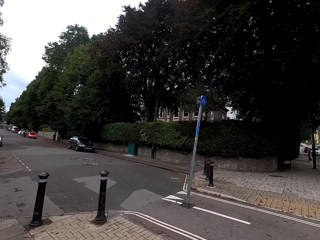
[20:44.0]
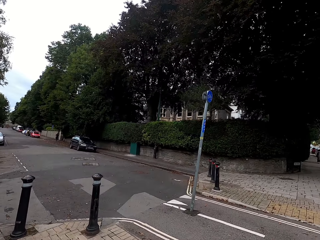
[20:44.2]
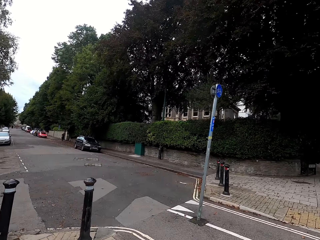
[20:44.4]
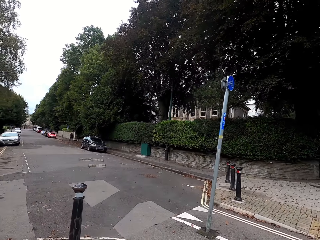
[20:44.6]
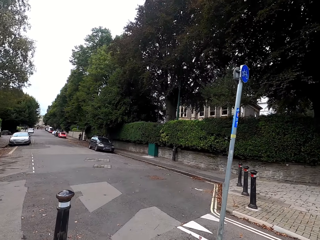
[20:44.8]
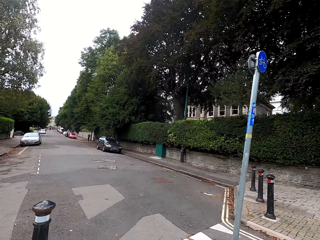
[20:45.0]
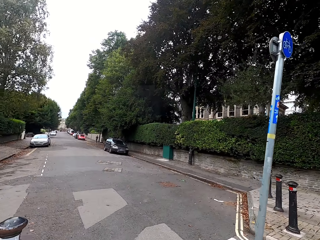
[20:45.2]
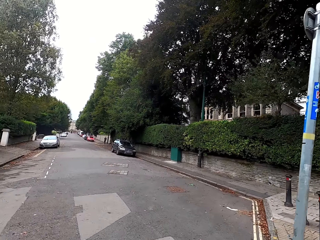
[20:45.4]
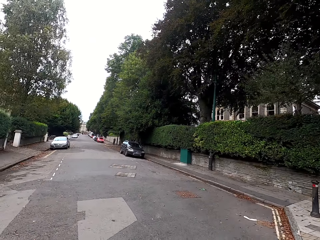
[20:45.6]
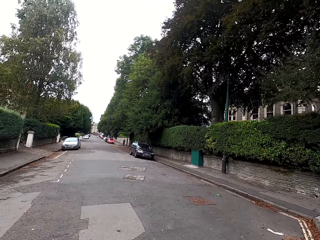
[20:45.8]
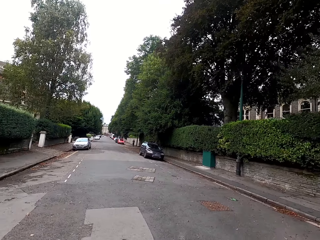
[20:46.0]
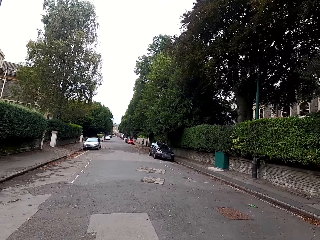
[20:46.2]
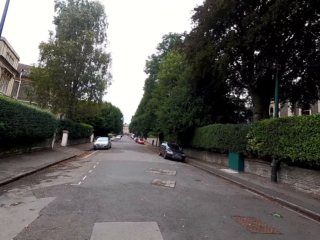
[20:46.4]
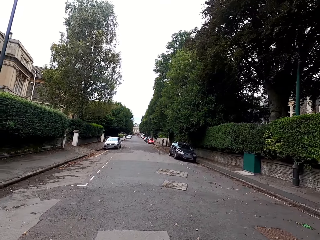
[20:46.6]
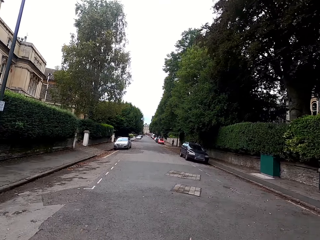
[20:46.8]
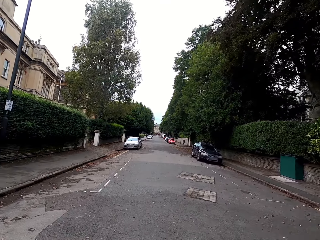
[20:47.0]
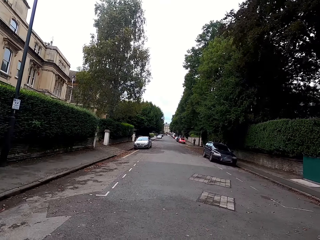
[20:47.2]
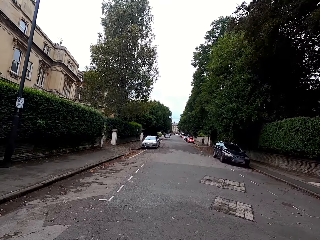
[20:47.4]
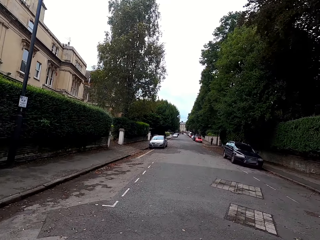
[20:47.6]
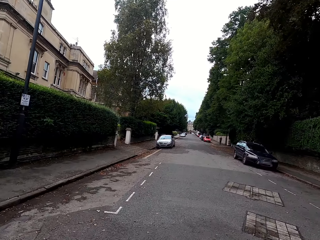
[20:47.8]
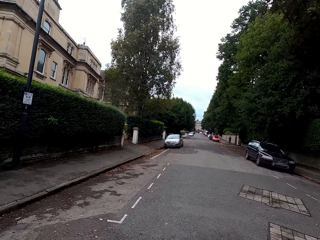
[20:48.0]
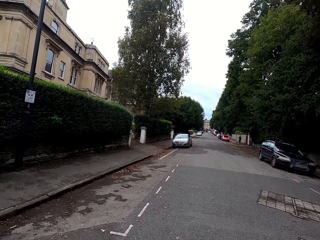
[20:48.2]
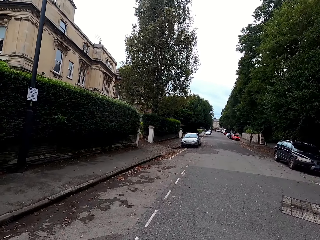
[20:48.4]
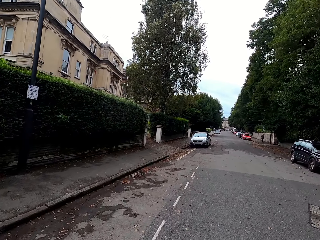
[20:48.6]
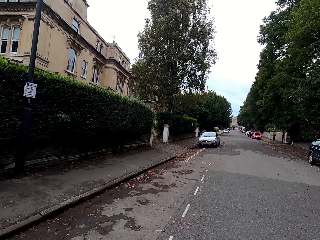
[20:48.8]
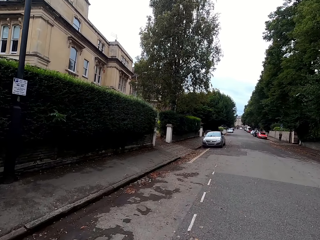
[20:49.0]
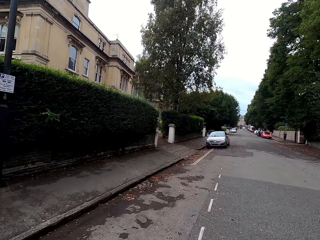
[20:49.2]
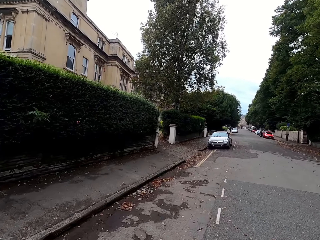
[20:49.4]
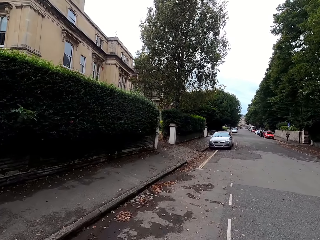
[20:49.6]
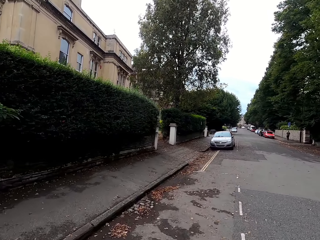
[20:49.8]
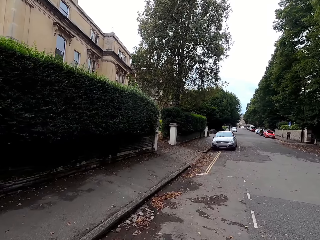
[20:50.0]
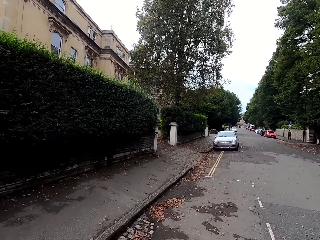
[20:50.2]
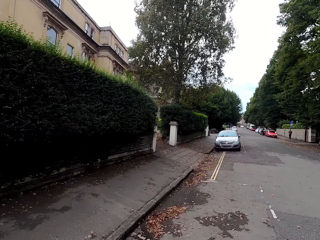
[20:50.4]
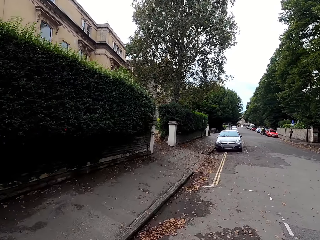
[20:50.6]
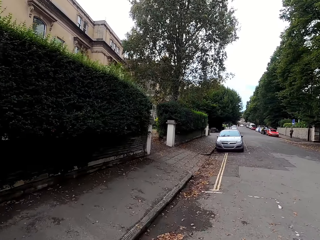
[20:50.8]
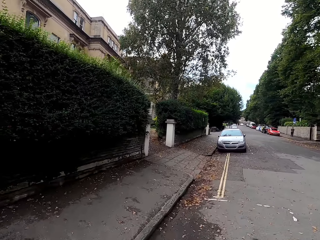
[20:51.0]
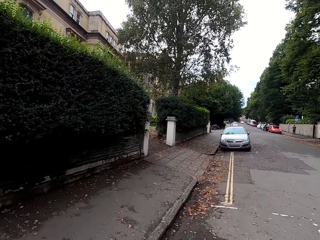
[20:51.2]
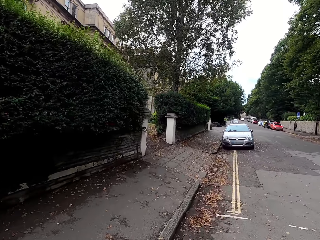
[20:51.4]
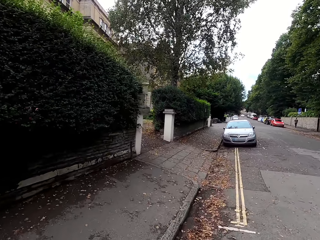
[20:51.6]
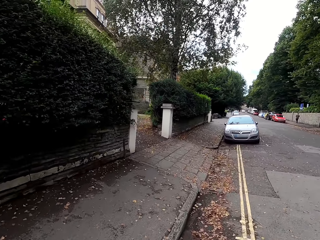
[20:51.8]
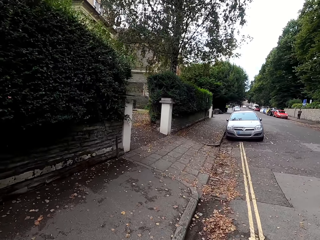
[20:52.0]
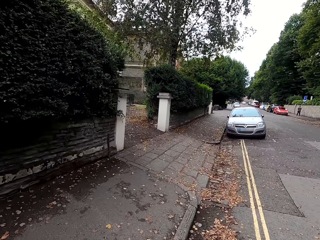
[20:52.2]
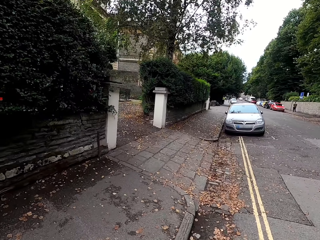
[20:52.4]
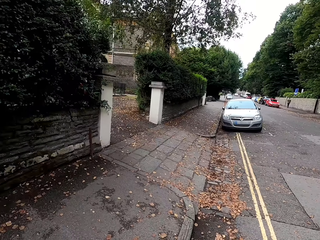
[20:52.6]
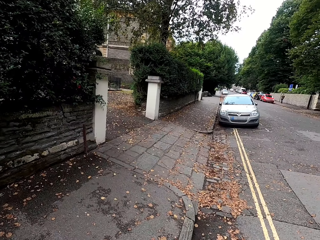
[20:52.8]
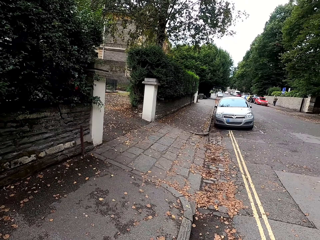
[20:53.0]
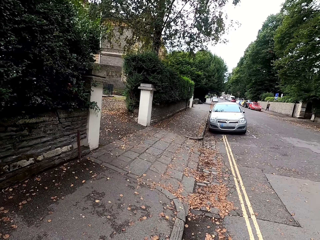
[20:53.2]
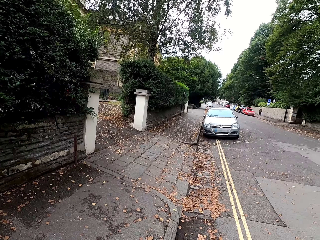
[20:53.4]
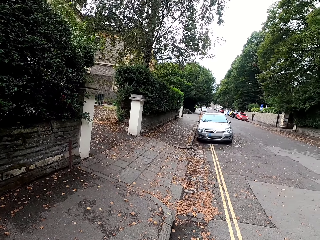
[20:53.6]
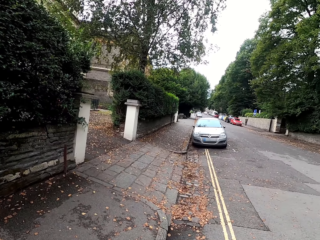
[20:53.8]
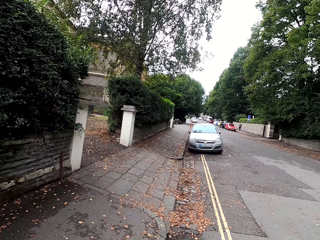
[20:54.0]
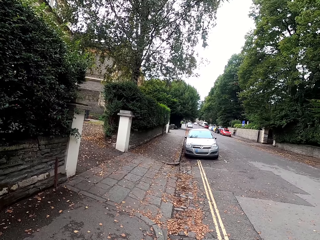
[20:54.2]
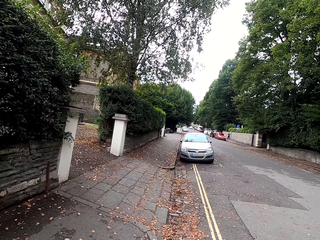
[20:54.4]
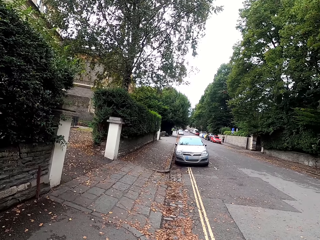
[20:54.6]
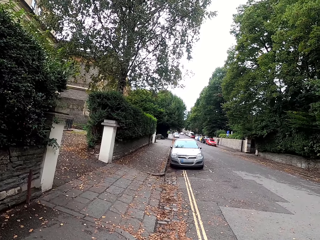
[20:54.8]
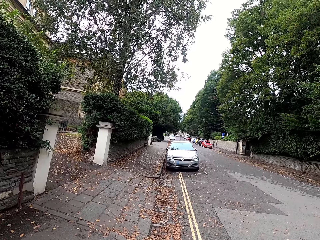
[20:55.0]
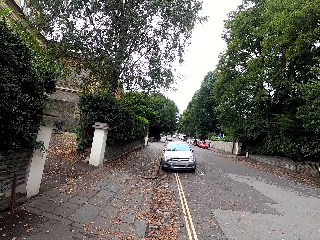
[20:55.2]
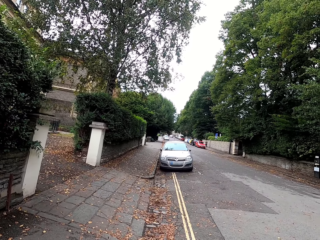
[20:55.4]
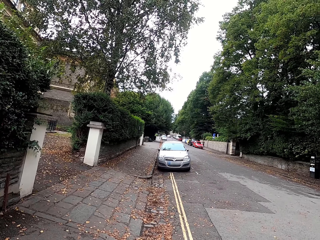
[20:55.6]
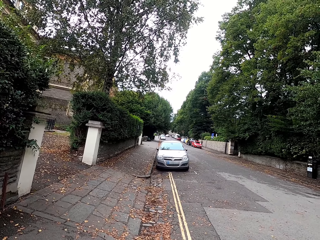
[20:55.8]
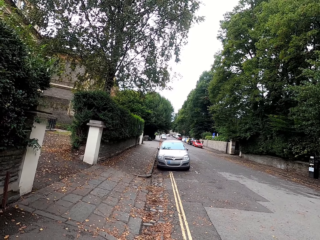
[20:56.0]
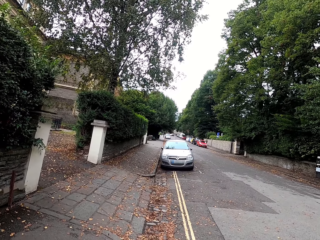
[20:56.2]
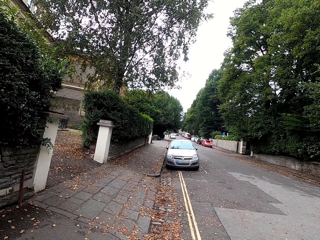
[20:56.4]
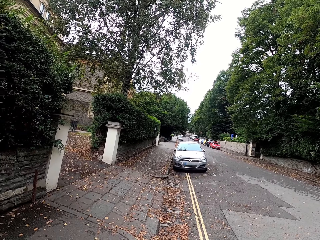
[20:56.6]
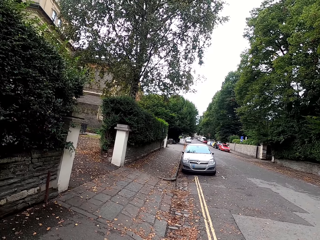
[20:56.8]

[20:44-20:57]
The camera wearer rides the bike on the road and turns left on the road. They stop the bicycle by the road side.

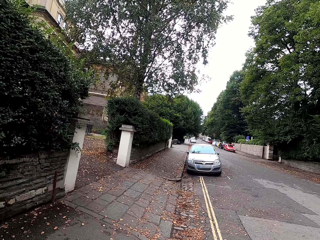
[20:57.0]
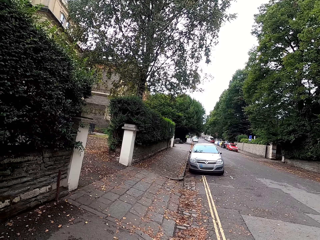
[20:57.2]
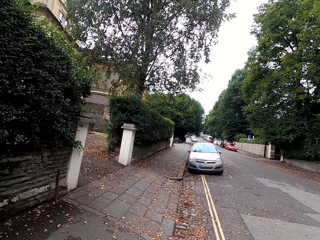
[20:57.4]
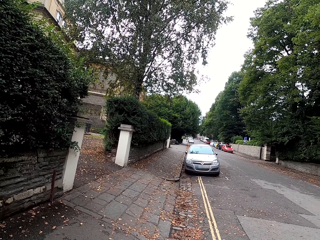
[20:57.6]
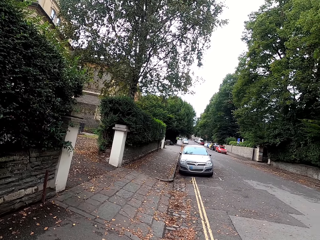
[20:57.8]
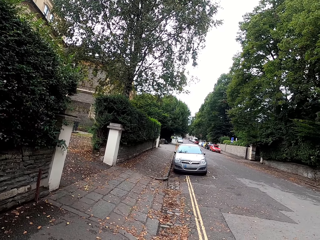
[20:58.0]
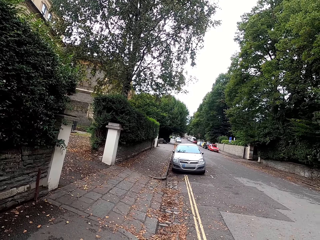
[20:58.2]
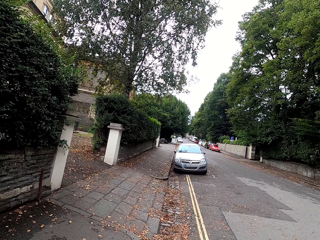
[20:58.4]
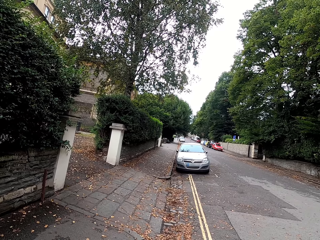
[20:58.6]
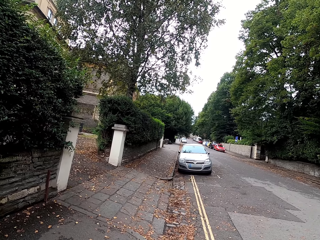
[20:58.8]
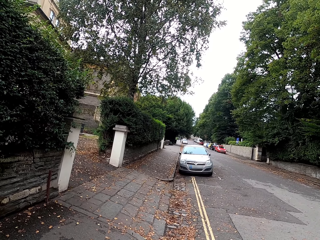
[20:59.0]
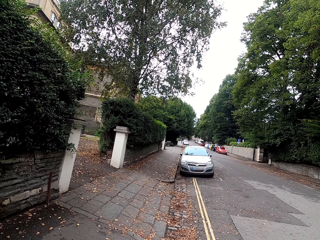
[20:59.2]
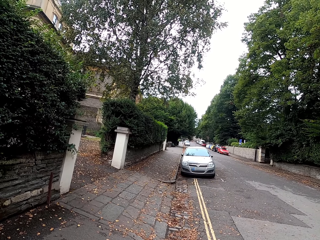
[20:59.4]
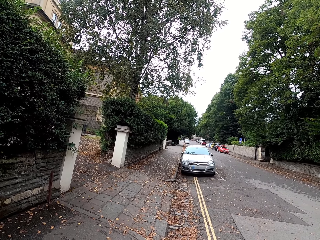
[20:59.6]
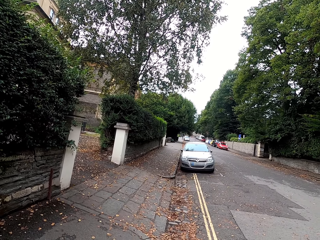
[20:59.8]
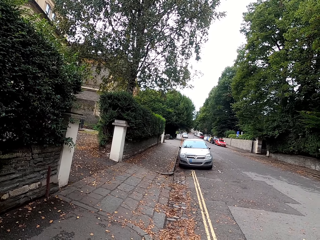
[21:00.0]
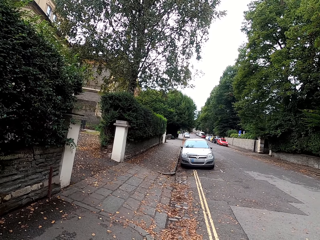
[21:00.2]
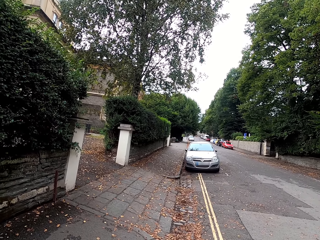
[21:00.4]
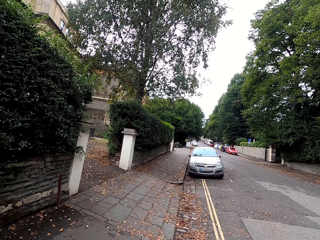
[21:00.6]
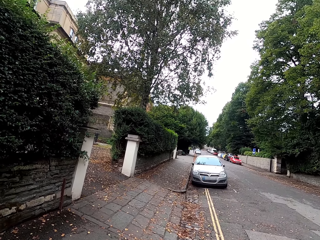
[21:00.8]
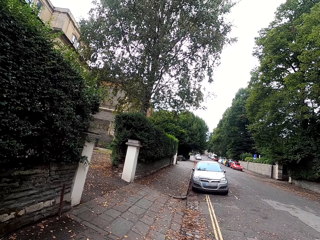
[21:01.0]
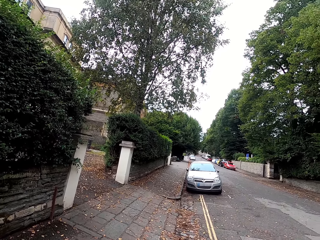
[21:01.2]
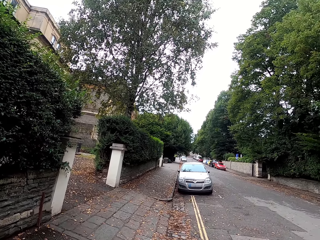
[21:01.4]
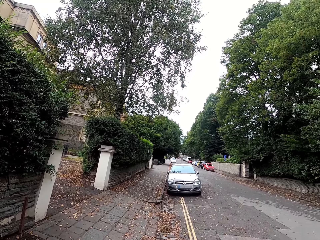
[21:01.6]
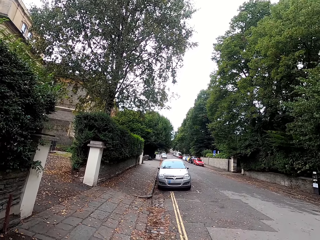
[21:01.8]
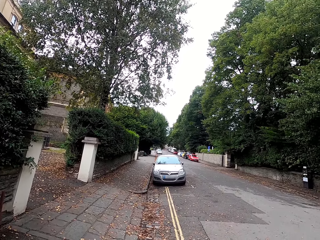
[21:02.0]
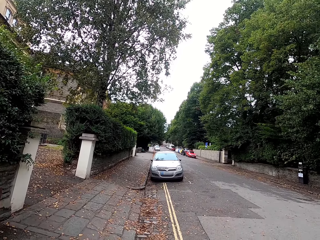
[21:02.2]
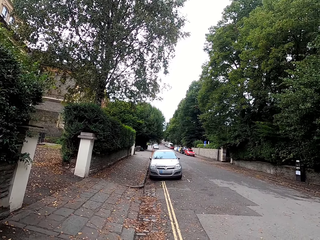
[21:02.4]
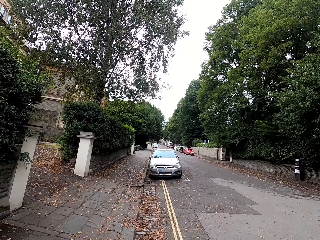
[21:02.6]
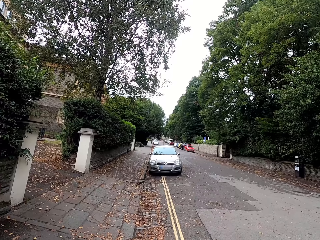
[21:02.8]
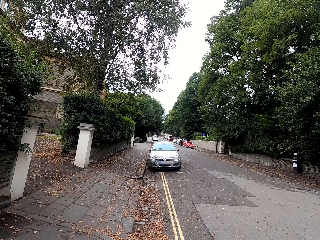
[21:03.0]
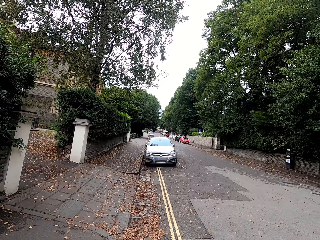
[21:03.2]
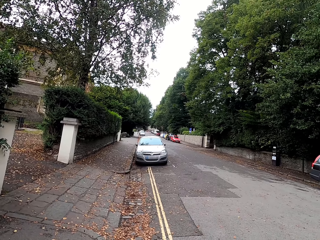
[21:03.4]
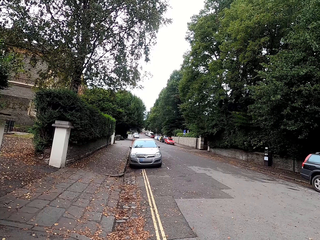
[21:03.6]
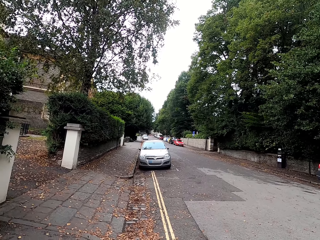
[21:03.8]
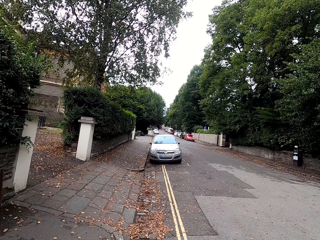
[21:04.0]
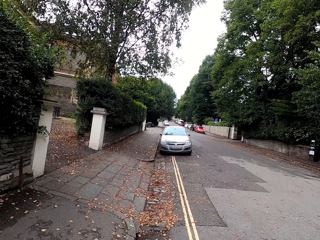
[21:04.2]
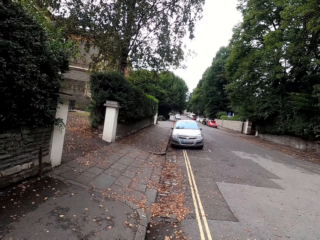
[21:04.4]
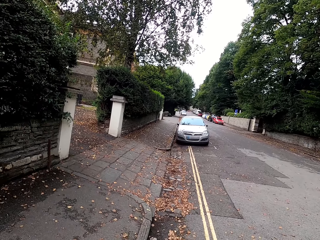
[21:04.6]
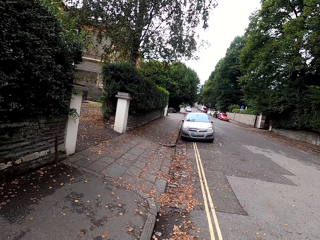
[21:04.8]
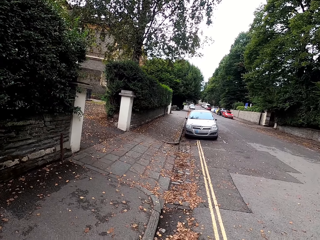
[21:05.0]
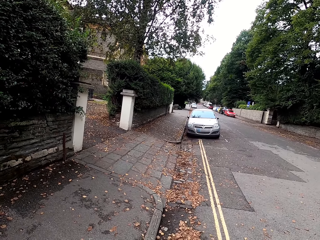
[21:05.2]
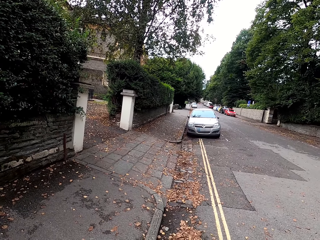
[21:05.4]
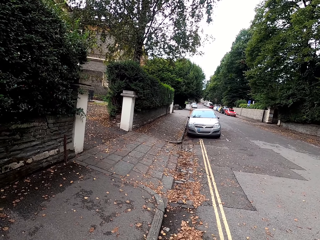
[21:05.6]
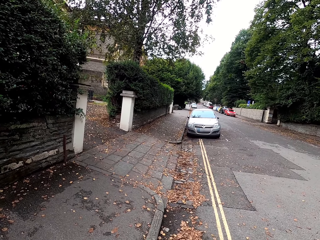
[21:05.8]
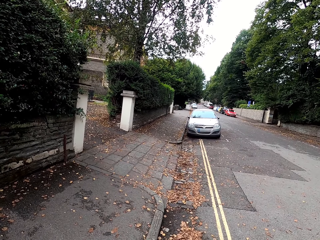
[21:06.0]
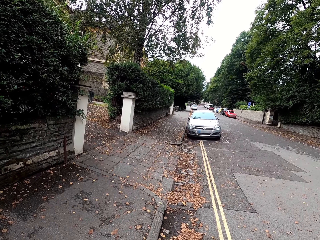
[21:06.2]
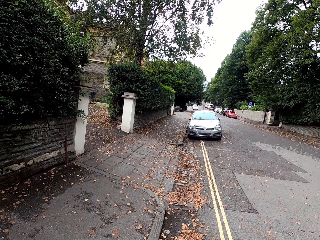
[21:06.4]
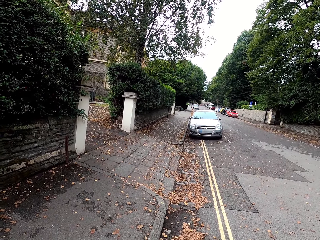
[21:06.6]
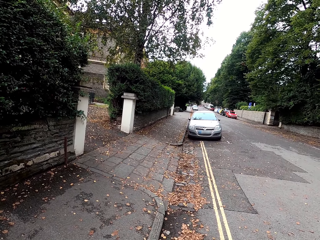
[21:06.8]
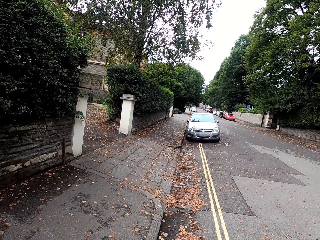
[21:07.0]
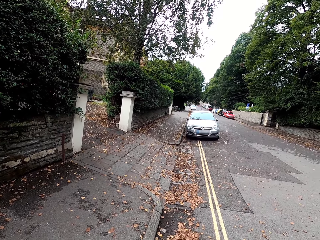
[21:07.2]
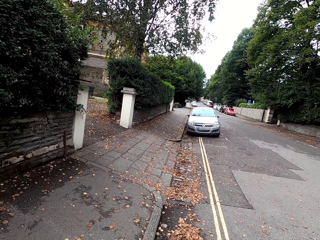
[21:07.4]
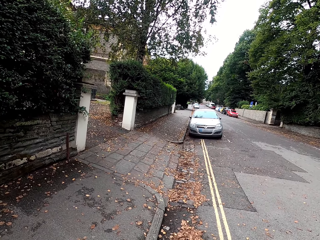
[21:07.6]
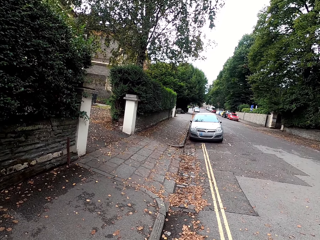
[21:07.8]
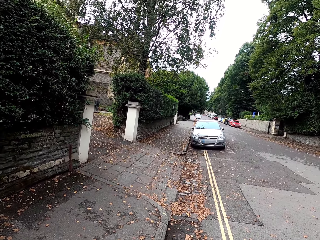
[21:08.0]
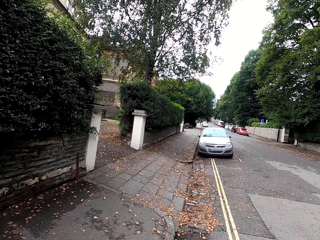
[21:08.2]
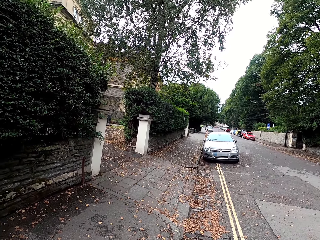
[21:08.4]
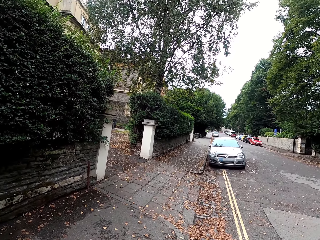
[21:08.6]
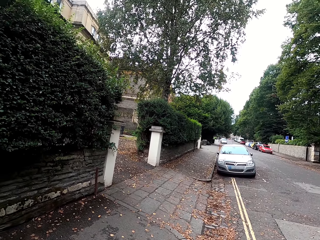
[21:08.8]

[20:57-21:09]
The camera wearer looks around.
